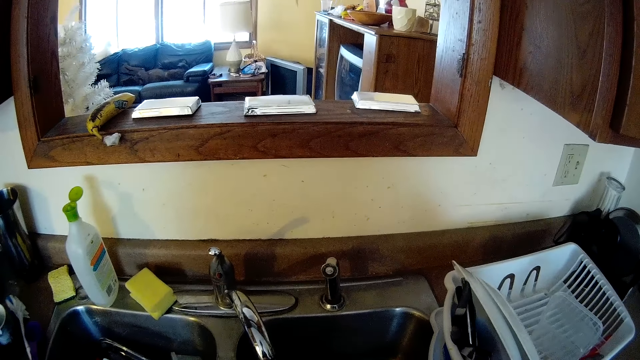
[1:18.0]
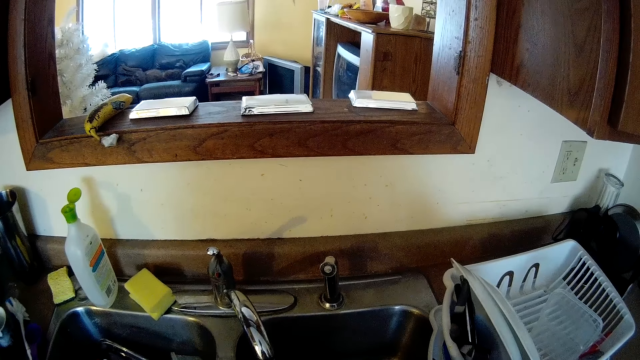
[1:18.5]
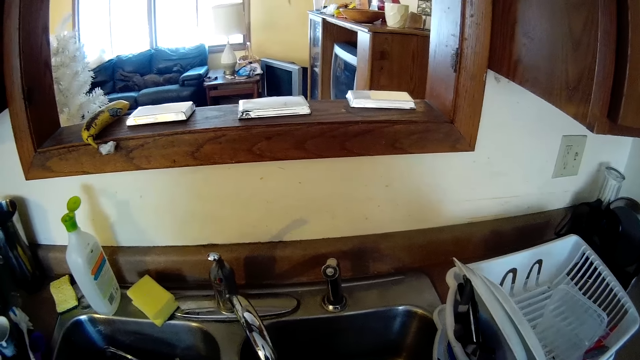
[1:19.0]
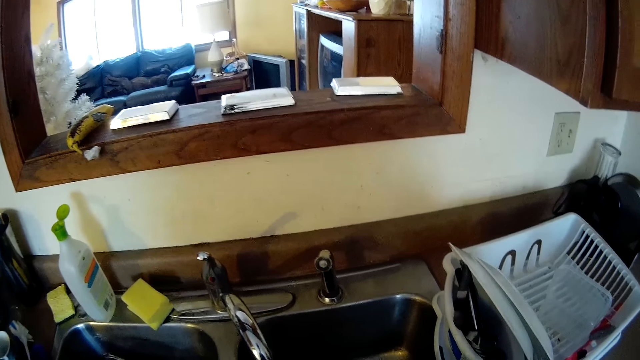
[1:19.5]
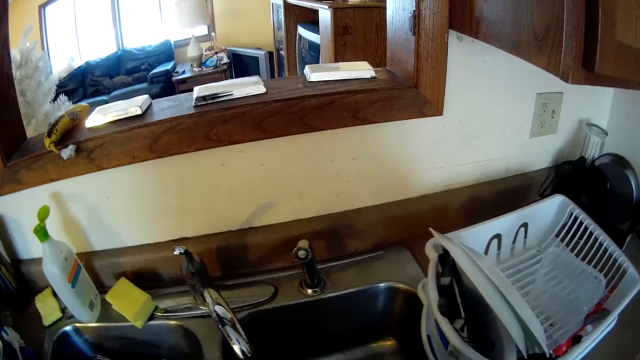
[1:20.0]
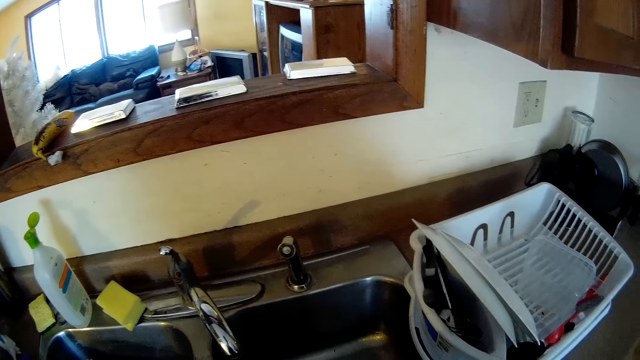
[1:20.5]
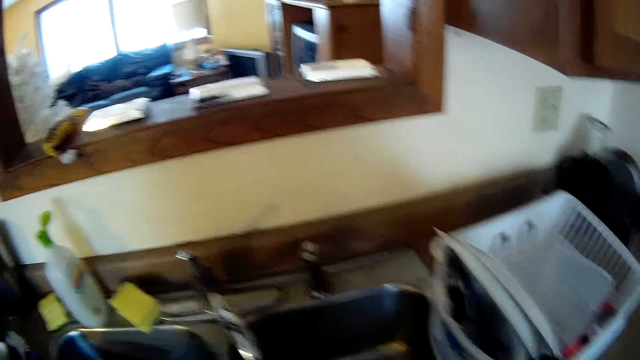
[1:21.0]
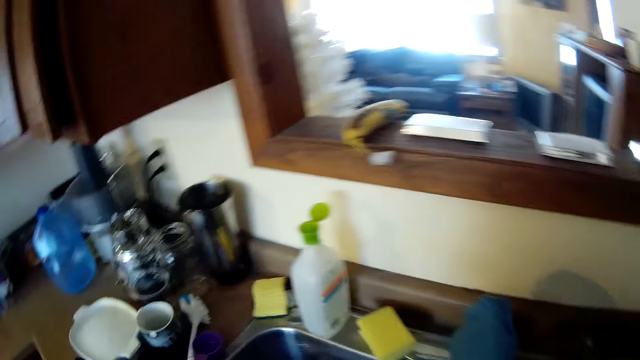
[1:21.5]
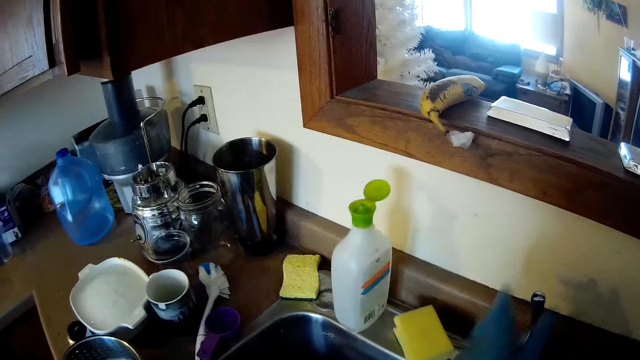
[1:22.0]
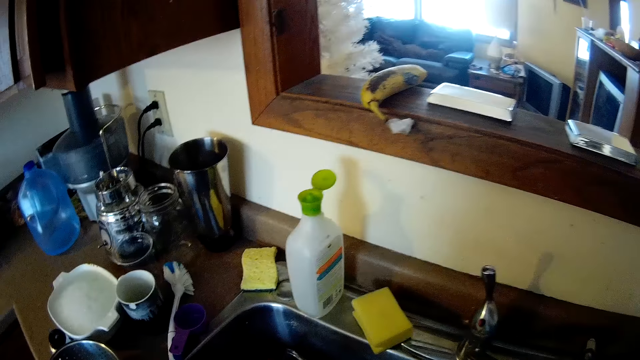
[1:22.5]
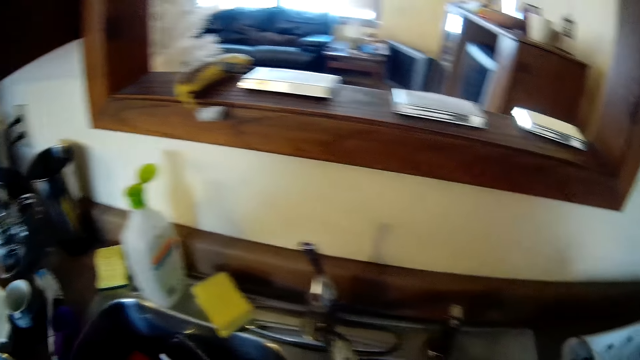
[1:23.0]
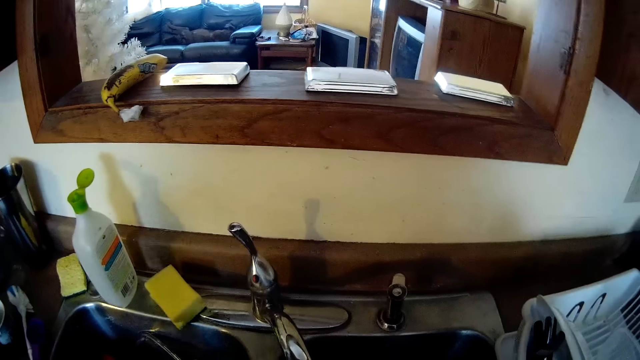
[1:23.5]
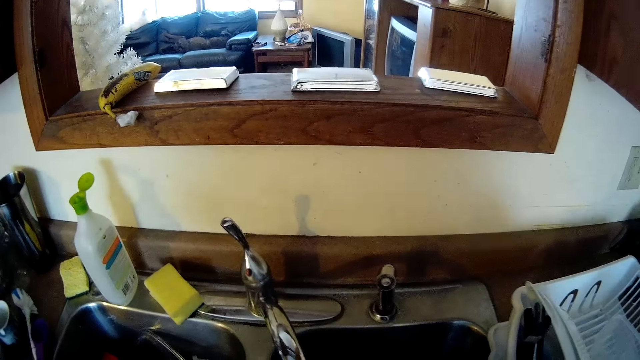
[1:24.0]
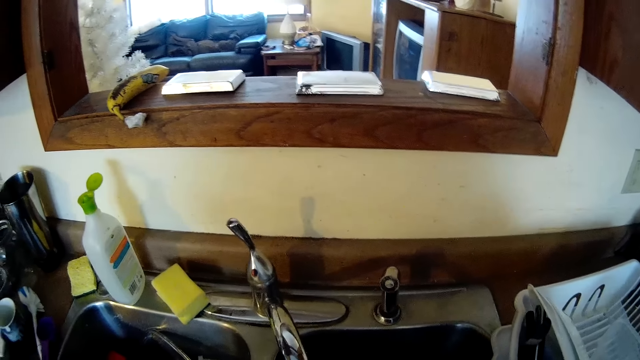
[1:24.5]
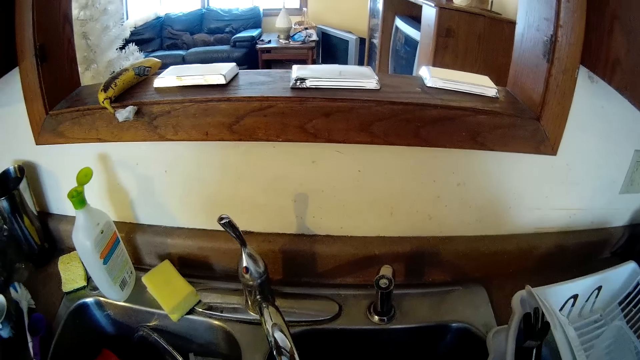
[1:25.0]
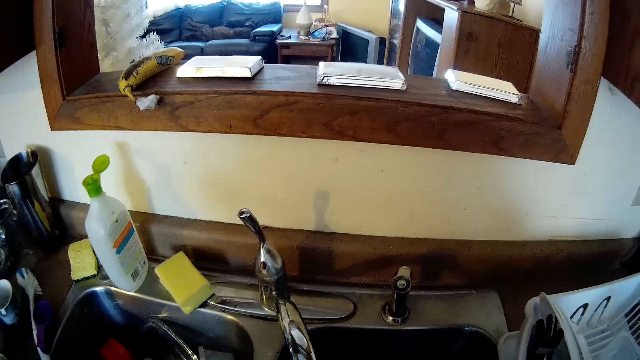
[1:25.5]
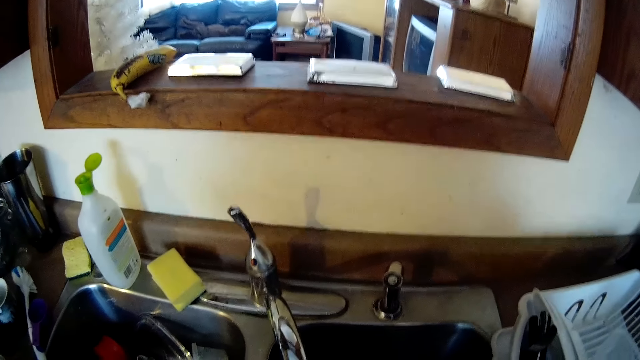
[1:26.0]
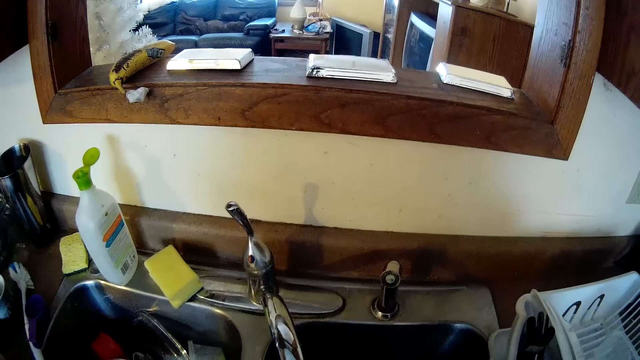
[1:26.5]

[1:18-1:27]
The camera wearer turns on a tap by a kitchen sink with his gloved left hand.

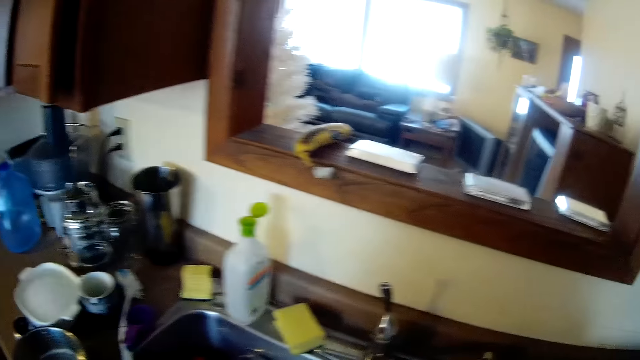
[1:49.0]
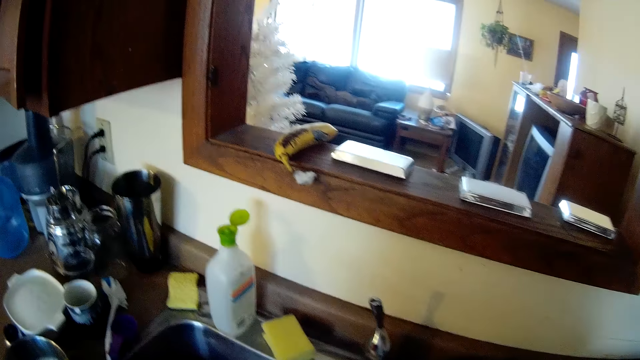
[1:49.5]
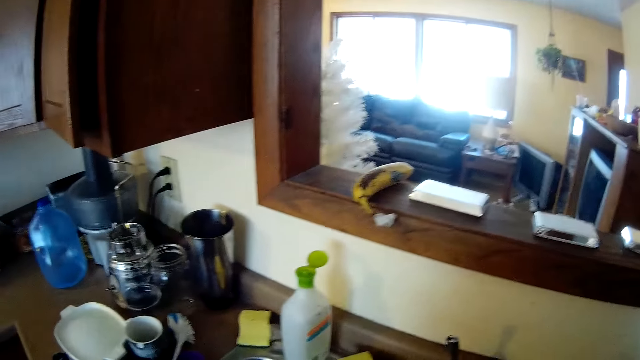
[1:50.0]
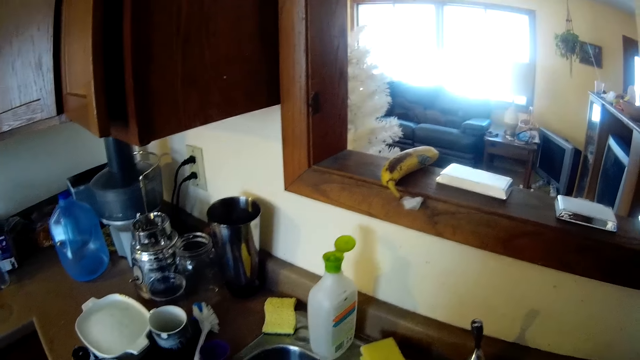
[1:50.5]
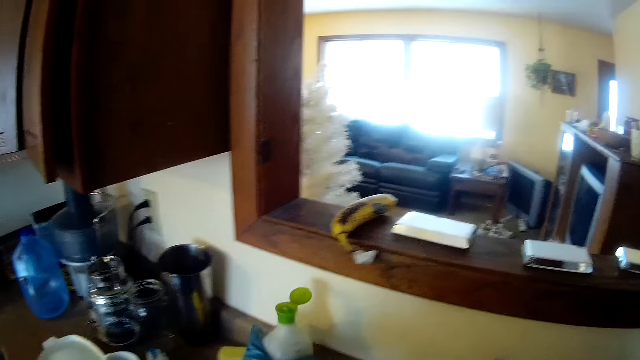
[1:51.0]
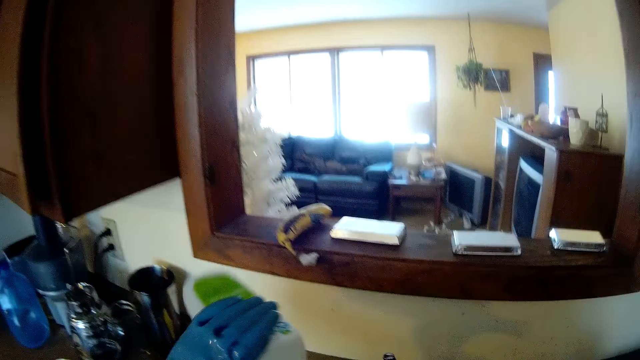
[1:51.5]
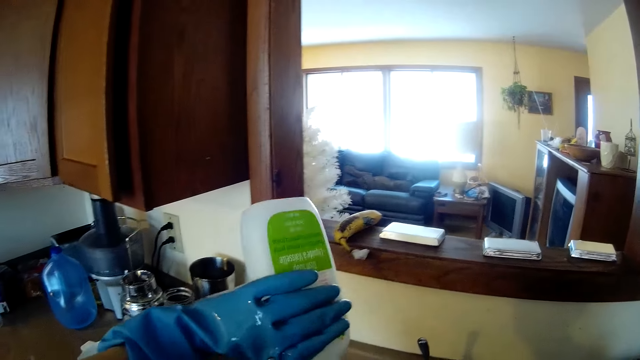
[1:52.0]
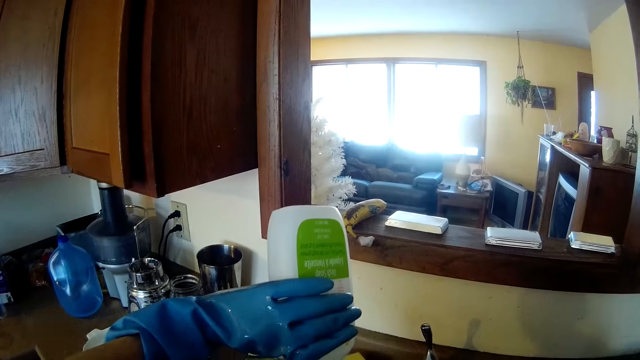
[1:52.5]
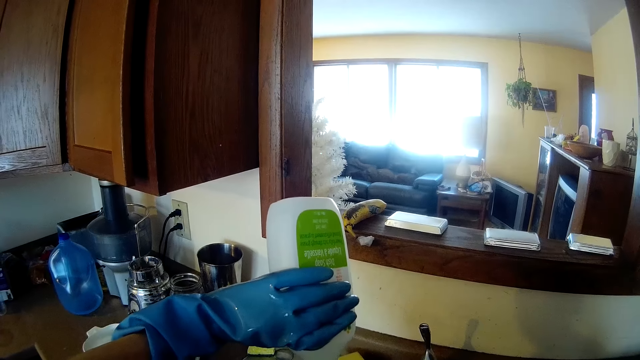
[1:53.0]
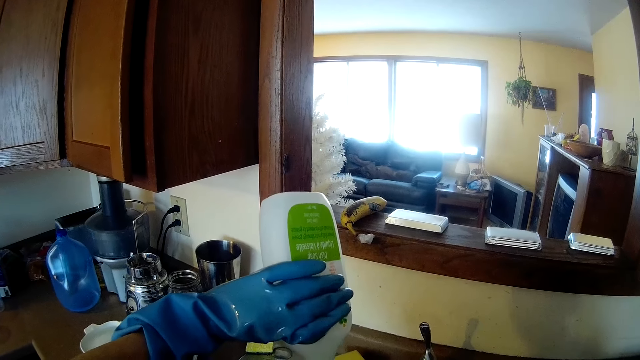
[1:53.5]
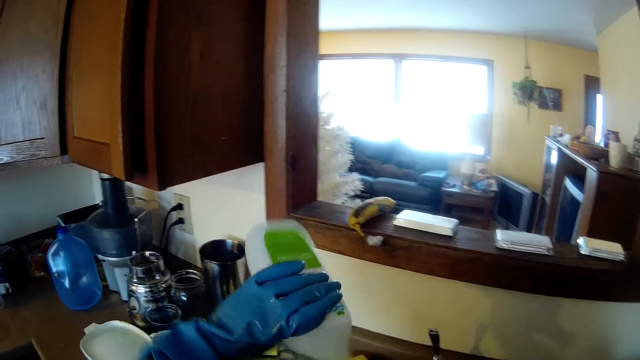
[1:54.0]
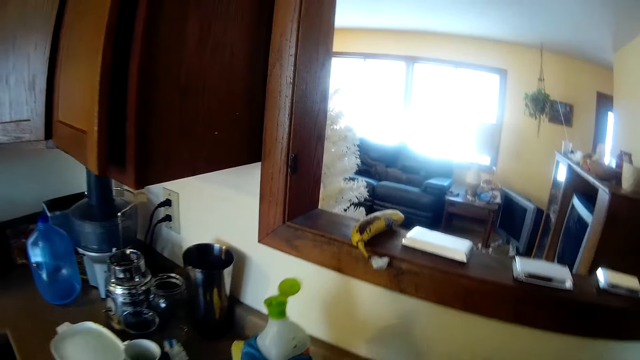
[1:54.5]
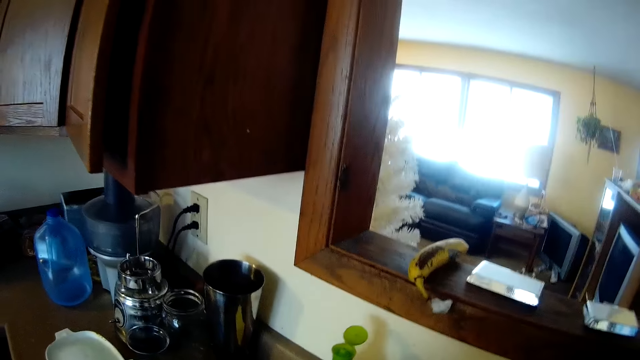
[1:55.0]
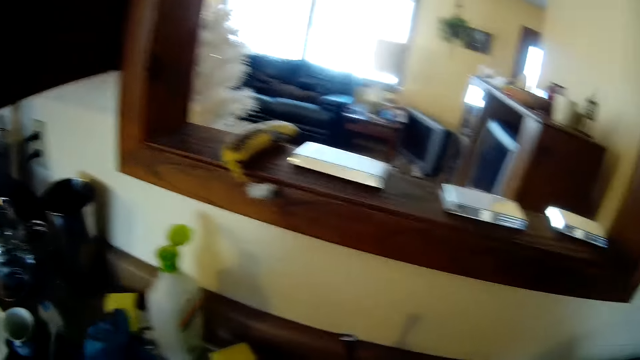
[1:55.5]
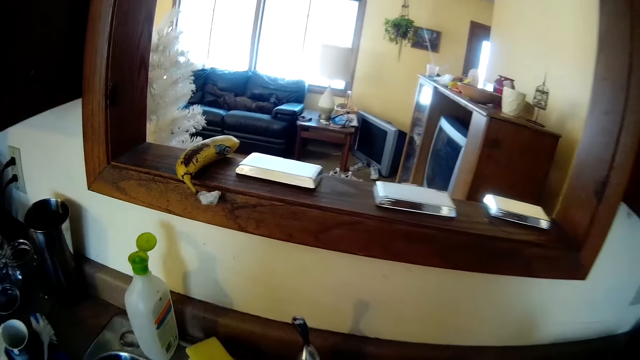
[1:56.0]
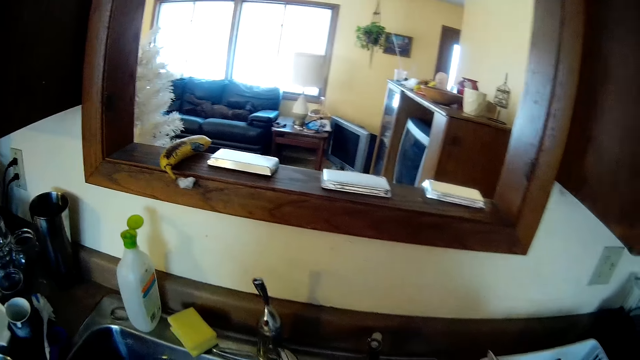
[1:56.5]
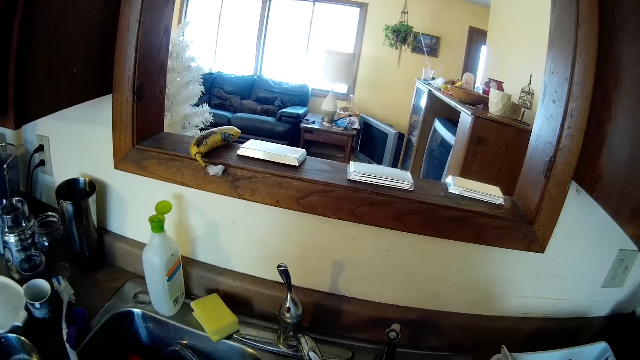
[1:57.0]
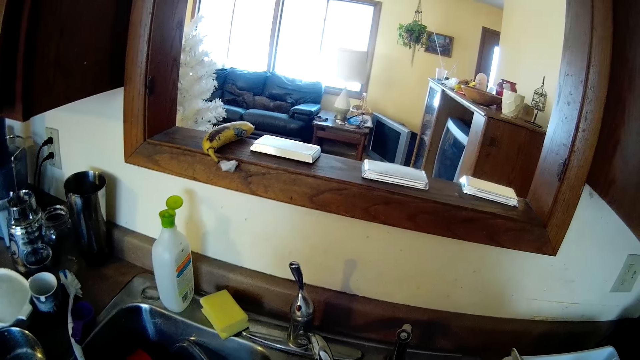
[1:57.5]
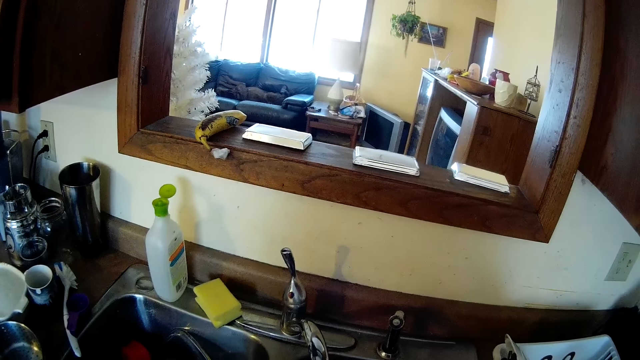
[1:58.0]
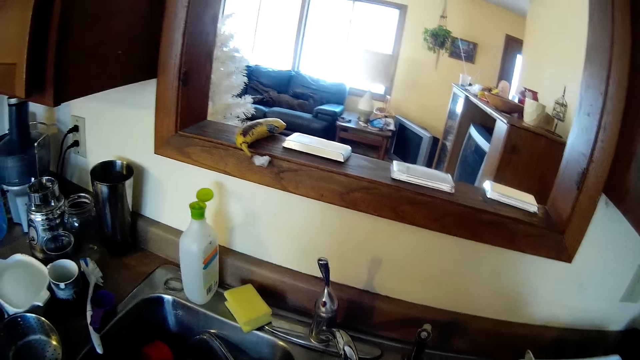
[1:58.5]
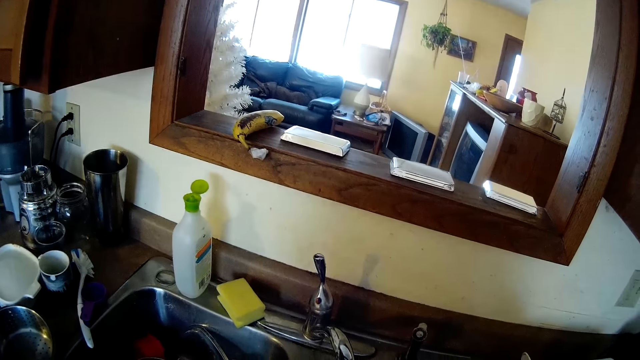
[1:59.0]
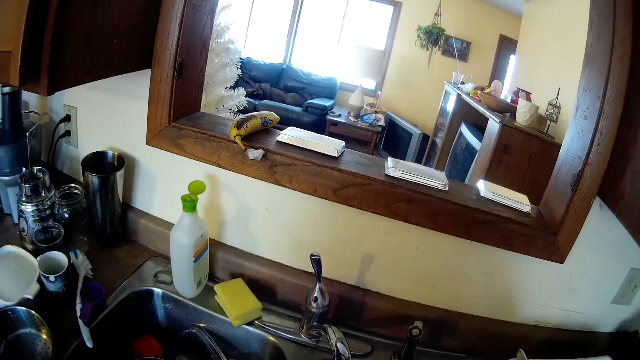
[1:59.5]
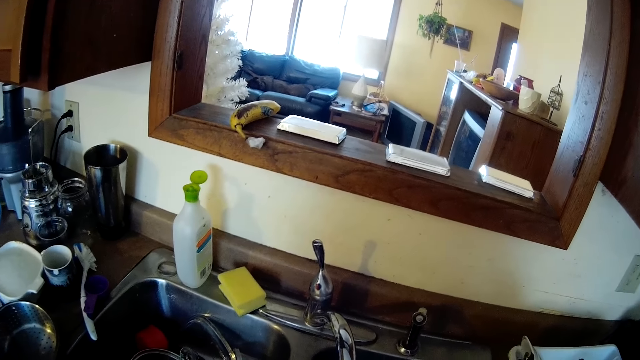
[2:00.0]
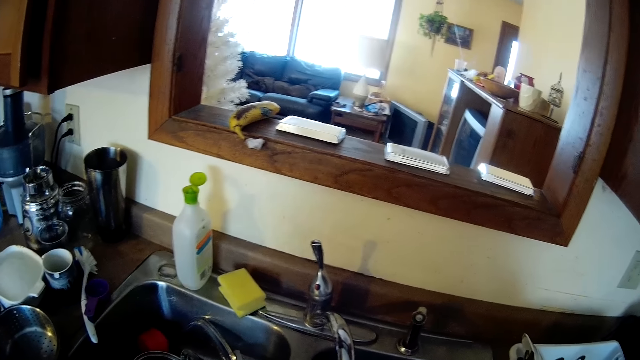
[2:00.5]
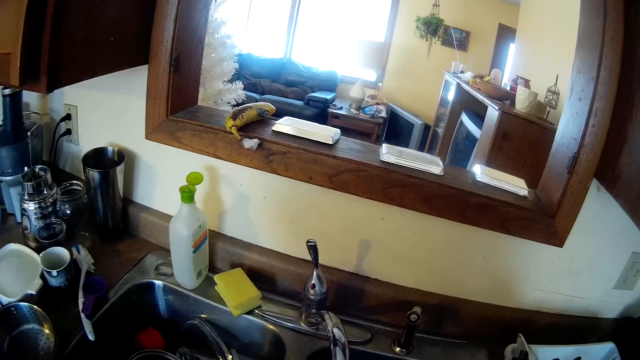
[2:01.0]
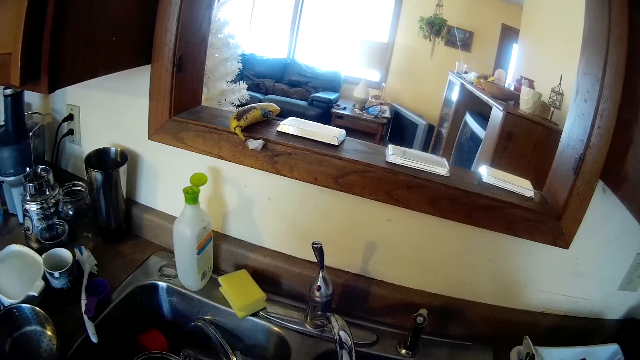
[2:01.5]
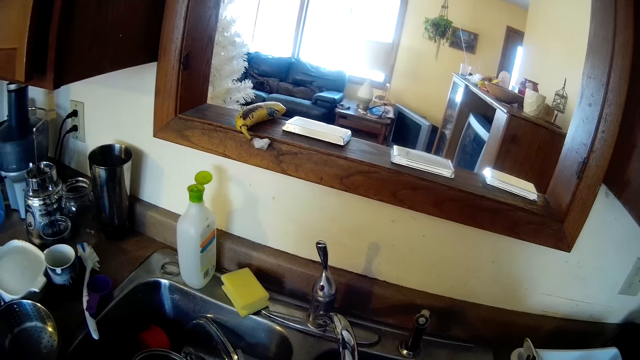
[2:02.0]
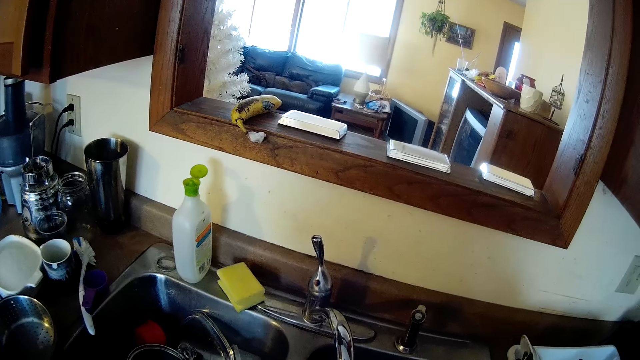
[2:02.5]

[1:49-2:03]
The camera wearer picks up a bottle of soap by the kitchen sink with his gloved left hand. He looks around. He spreads soap from the soap bottle in his gloved left hand on a plate in the kitchen sink. He drops the soap bottle in his gloved left hand by the kitchen sink. He picks up a sponge by the kitchen sink with his gloved left hand. He looks at the sink.
